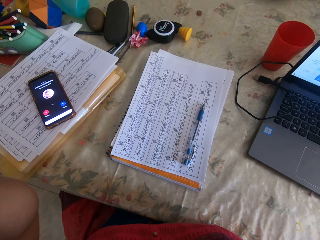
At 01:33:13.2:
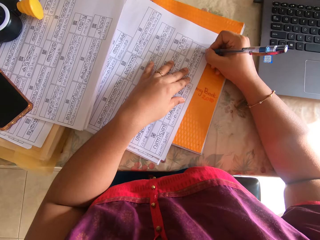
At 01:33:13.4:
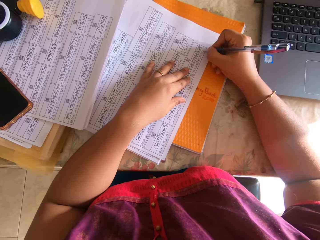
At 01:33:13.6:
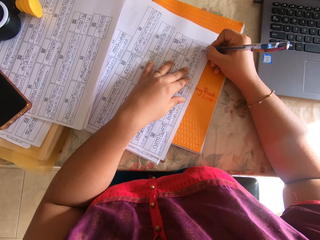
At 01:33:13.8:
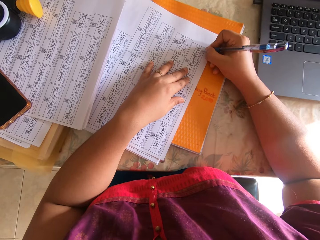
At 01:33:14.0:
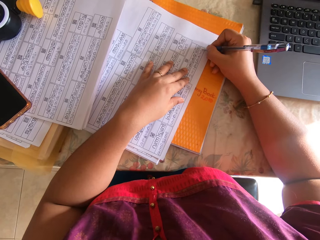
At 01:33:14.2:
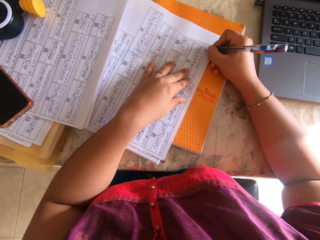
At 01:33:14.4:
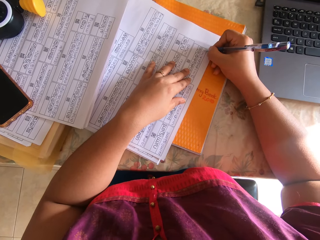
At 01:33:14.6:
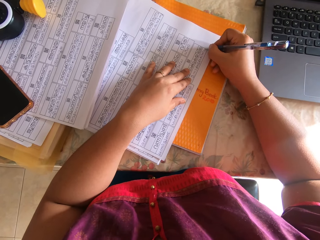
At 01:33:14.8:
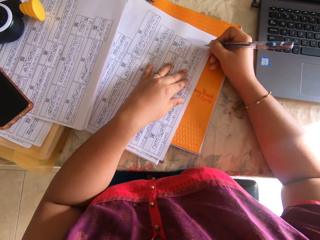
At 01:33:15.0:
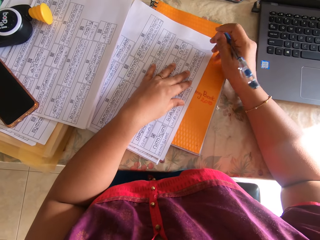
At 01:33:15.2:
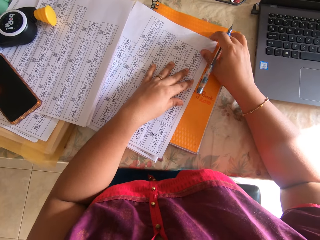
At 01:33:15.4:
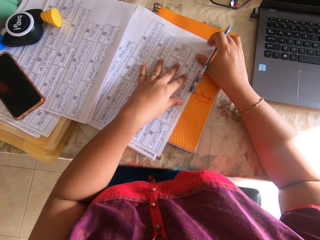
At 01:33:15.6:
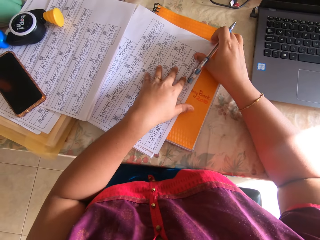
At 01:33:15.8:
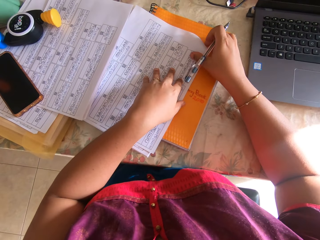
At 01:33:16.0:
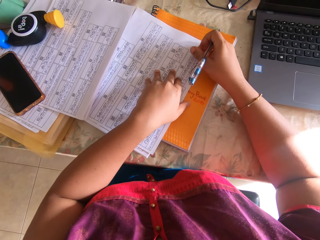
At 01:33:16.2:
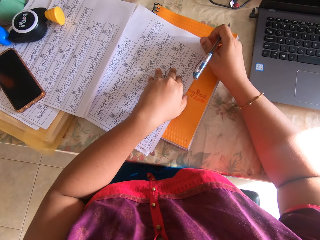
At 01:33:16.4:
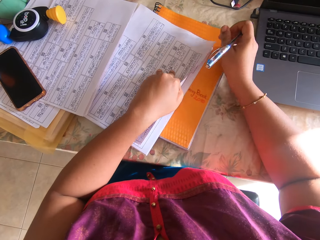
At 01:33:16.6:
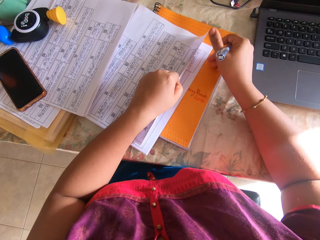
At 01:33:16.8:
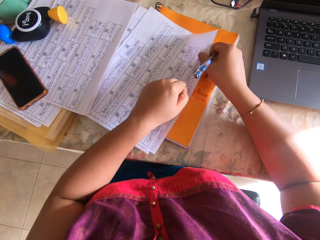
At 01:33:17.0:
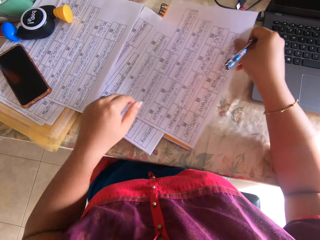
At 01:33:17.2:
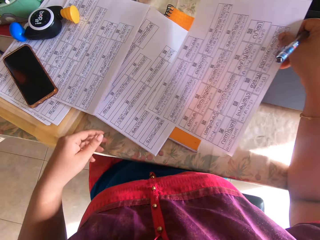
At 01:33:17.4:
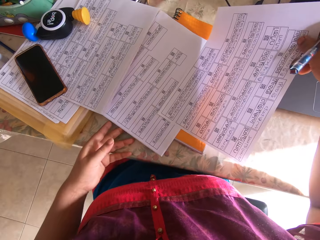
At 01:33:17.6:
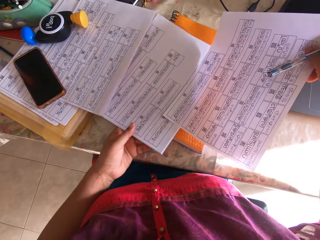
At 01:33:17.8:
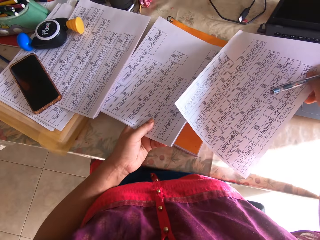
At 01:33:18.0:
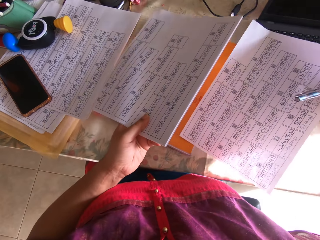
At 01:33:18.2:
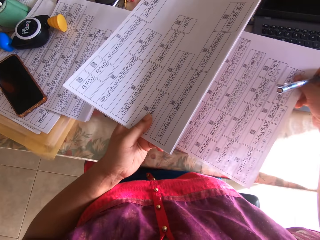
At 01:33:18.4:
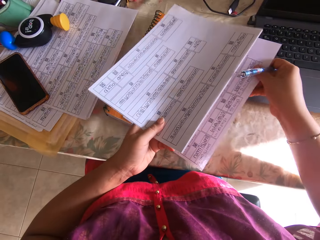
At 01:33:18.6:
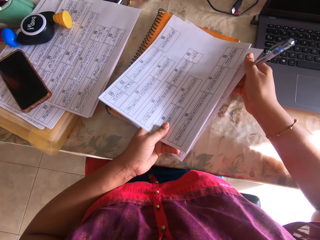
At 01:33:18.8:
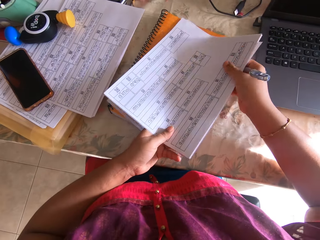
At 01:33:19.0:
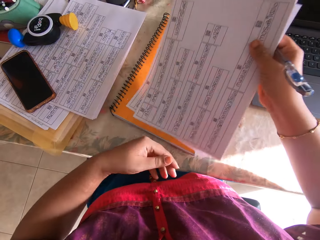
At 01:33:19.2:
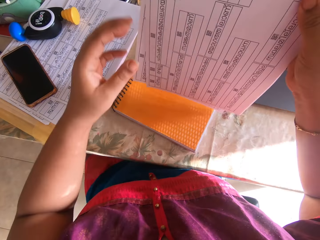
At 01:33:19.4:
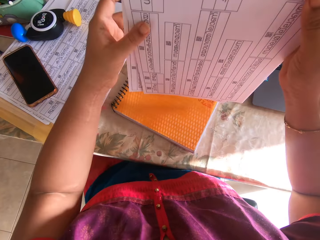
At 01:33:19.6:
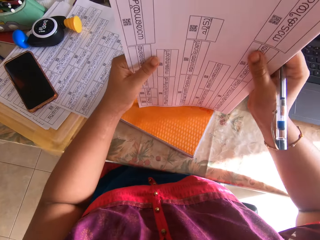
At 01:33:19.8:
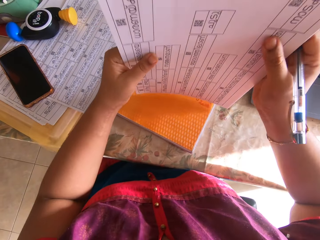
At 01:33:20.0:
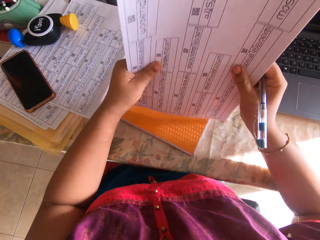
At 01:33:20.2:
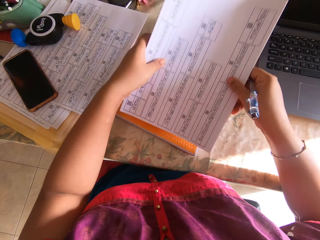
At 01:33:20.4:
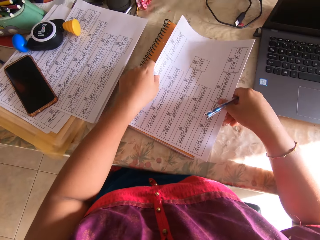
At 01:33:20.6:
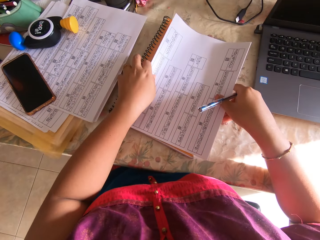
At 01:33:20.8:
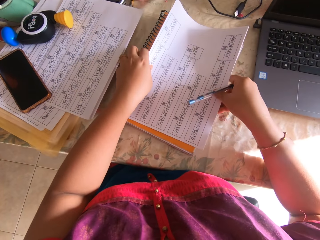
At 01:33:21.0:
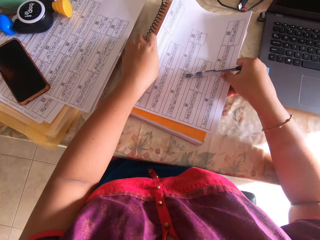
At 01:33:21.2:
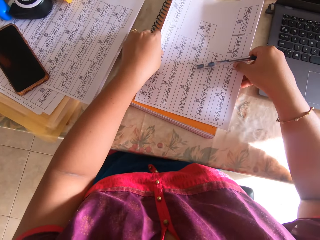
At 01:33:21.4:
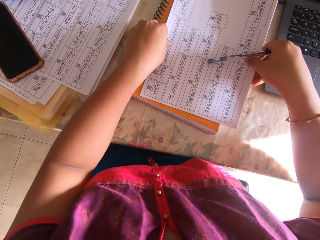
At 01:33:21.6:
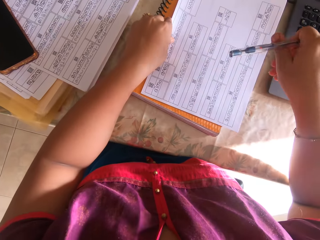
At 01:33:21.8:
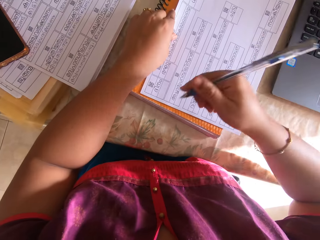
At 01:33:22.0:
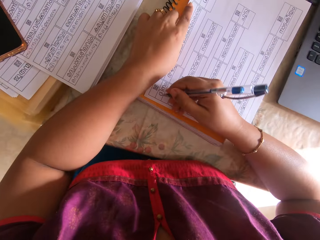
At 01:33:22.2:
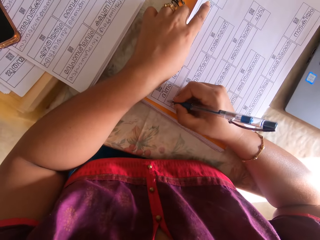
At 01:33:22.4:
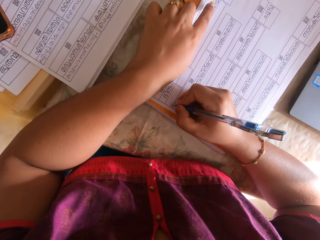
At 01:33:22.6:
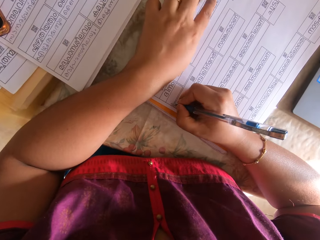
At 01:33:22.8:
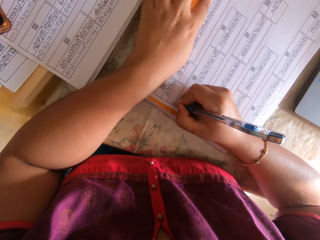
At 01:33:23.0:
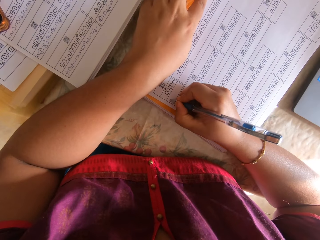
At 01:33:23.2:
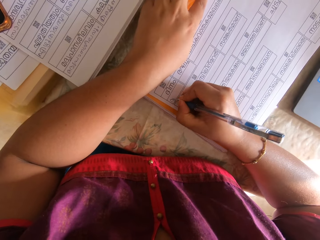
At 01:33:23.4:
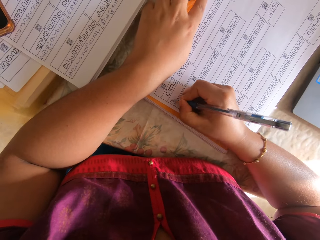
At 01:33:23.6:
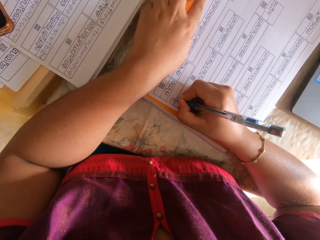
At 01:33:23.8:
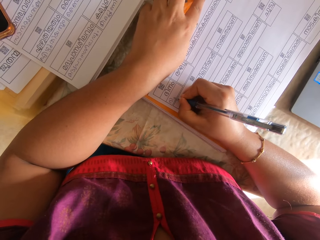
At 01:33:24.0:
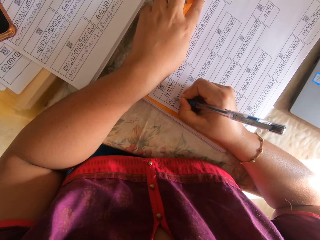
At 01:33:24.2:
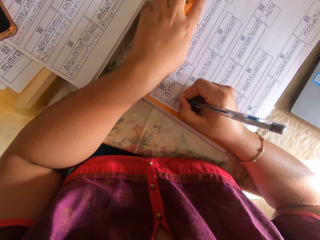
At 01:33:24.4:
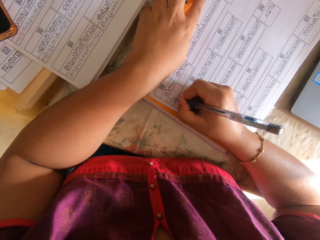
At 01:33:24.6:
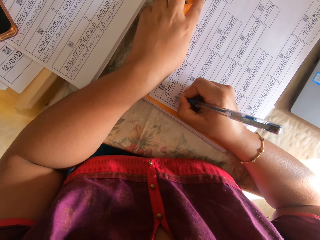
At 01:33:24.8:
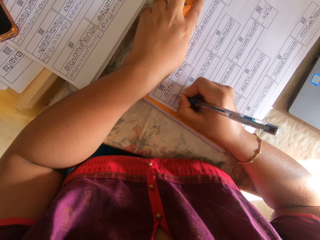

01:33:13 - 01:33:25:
The camera wearer writes on the piece of paper with the pen in her right hand. She holds the piece of paper with her right hand. She lifts the piece of paper from the table with her left hand. She lifts the piece of paper from the table with her right hand and removes her left hand from the piece of paper. She picks up the piece of paper from the table with her left hand. She puts the paper down. She puts the pieces of paper together with the piece of paper in her right hand. She lifts the pieces of paper from the table with her right hand. She holds the pieces of paper with both hands. She hits the pieces of paper on a notebook on the table with both hands. She places the pieces of paper on the notebook on the table with both hands. She adjusts the pieces of paper on the notebook on the table with both hands. She writes on the piece of paper with the pen in her right hand.

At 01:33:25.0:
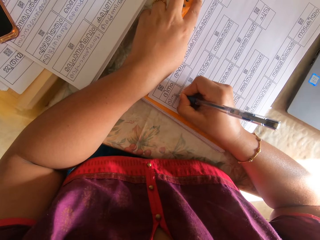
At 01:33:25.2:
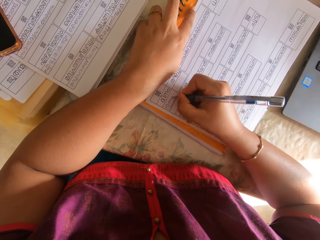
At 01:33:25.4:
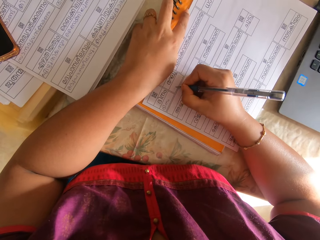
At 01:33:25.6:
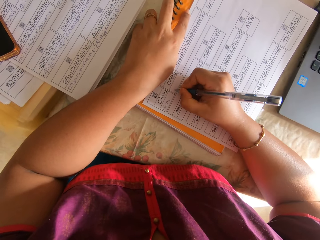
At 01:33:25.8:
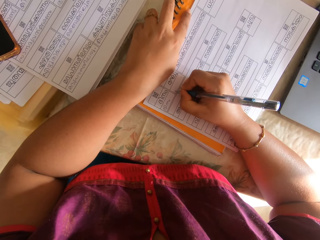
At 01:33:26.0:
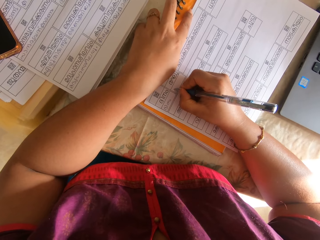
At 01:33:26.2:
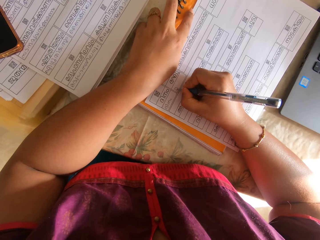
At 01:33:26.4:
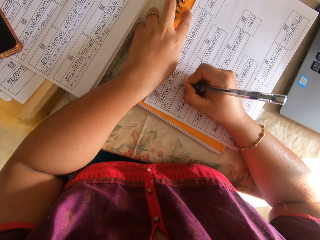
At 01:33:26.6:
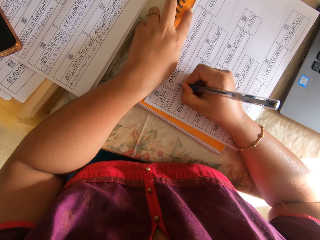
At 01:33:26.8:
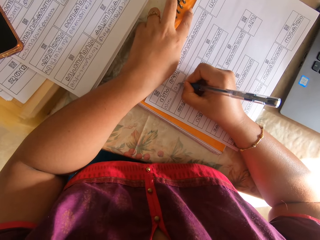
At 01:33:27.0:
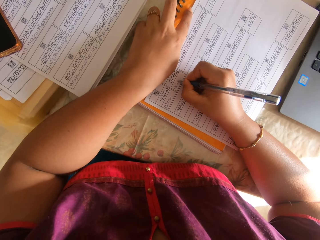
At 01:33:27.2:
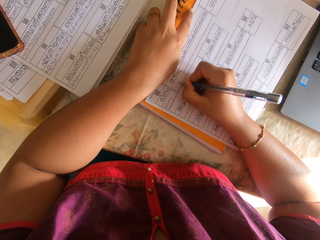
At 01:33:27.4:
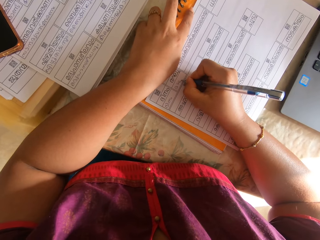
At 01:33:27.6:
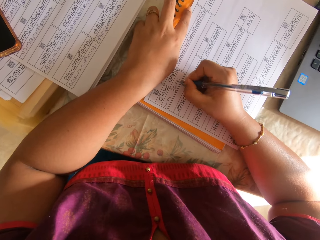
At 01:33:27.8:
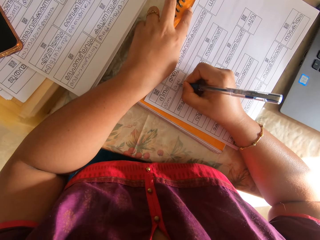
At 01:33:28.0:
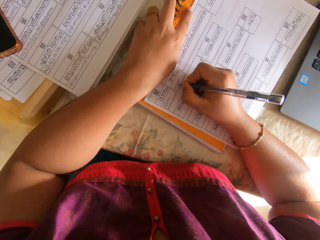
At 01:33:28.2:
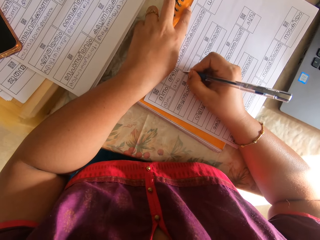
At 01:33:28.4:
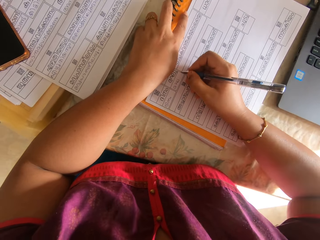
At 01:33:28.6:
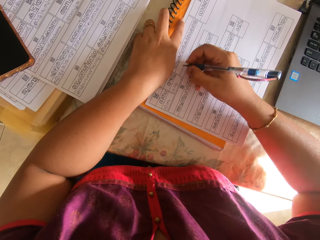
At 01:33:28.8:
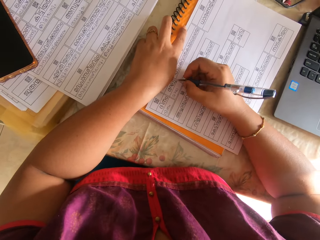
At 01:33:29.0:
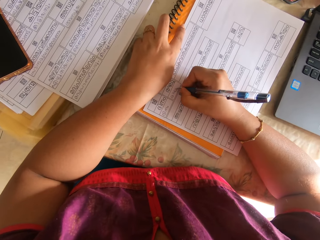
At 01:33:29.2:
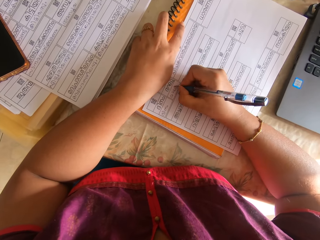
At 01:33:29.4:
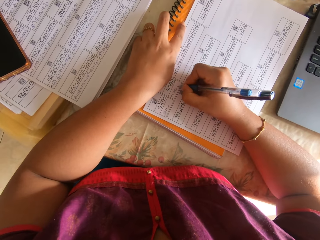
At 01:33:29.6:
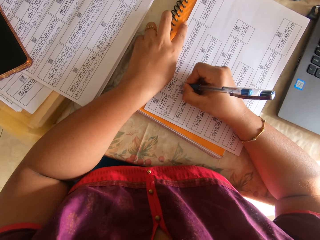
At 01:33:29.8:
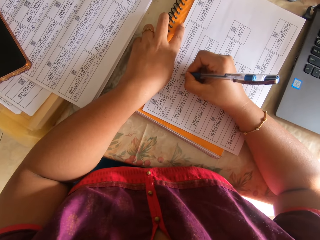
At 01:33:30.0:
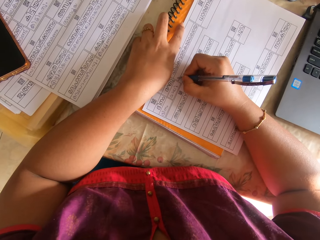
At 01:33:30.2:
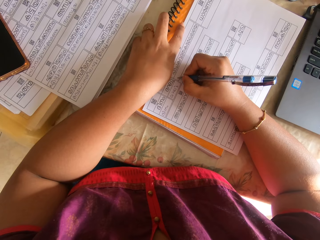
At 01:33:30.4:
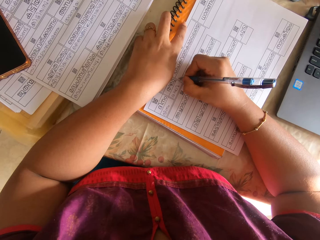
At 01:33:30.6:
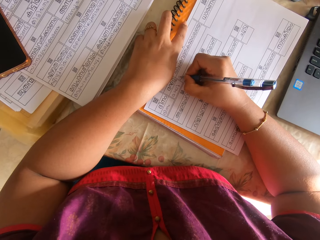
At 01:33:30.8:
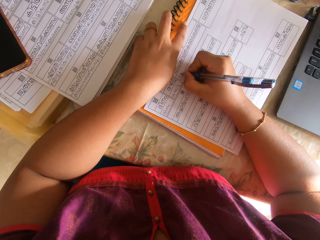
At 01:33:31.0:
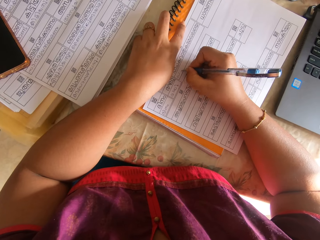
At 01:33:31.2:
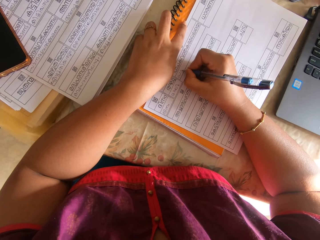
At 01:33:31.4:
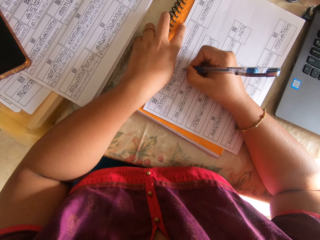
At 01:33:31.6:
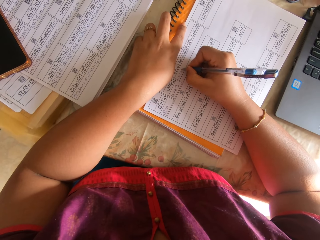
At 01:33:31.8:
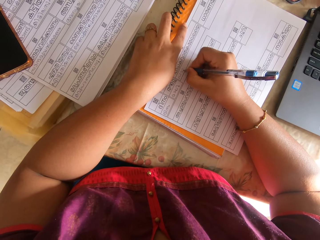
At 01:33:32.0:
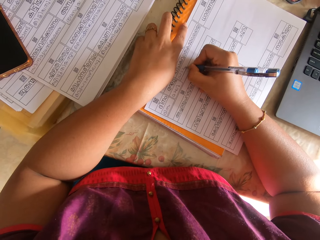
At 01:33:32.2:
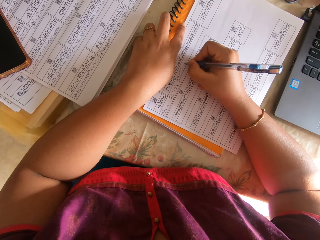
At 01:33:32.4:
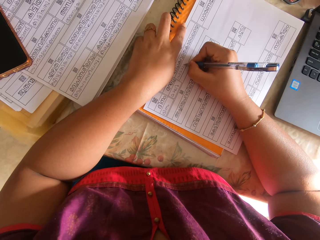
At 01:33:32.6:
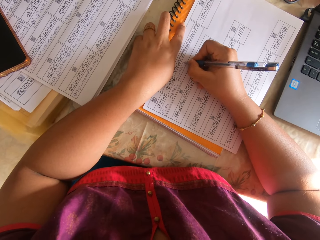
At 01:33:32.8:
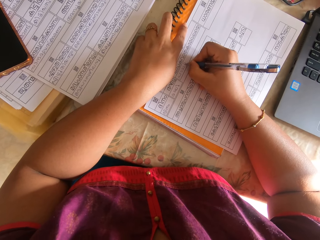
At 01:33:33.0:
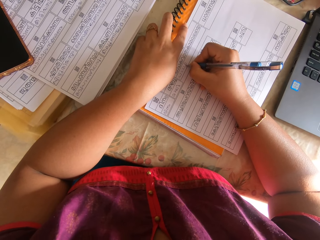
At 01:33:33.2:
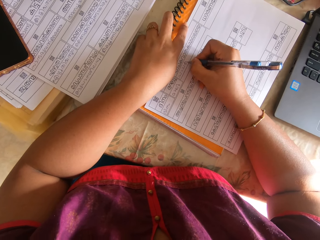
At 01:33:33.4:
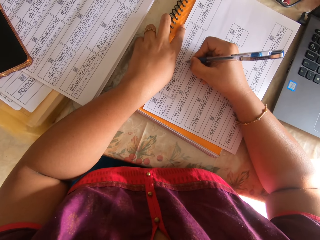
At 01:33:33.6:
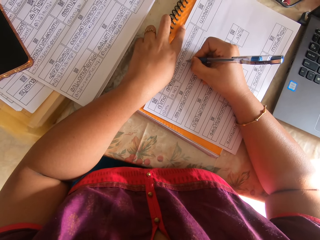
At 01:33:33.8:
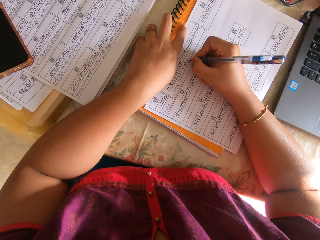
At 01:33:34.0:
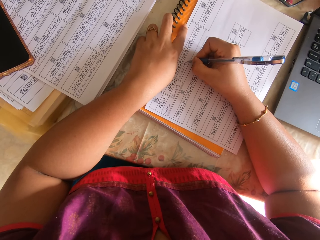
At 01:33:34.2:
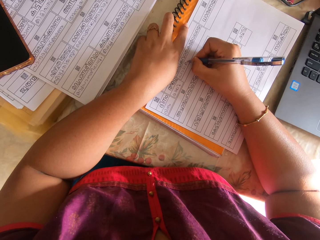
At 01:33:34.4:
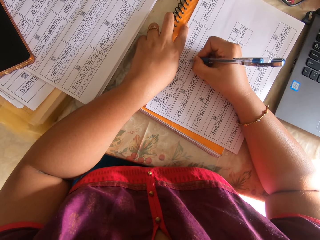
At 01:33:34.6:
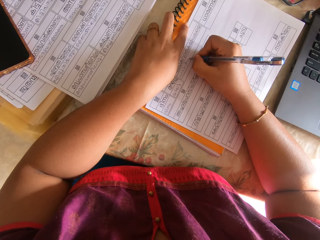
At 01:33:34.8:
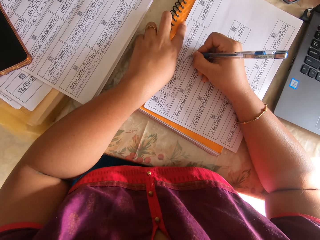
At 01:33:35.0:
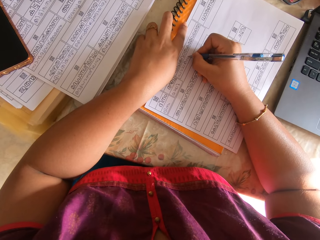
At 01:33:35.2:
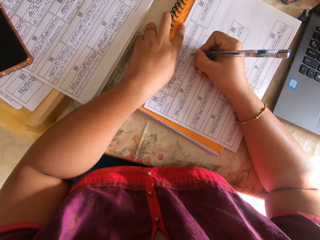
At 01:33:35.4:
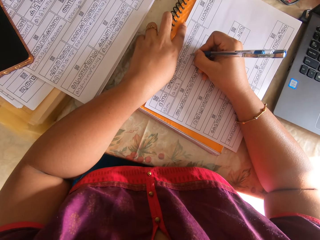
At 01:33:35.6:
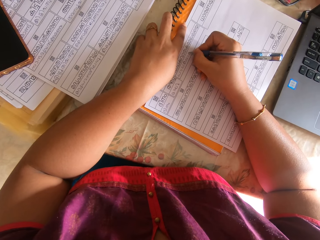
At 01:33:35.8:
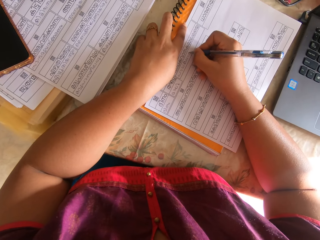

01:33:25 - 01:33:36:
The camera wearer writes on the paper. She lifts her right hand from the table. She places her right hand on the table. She writes on the piece of paper with the pen in her right hand.
